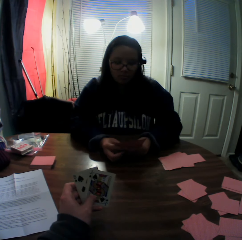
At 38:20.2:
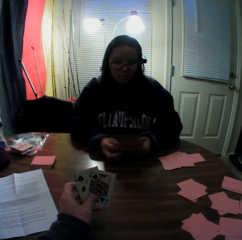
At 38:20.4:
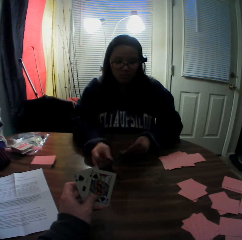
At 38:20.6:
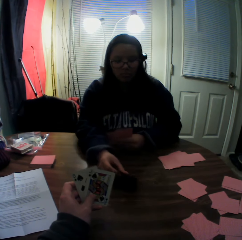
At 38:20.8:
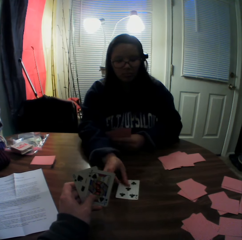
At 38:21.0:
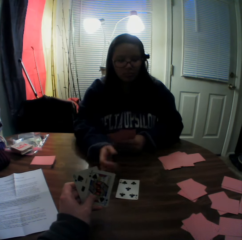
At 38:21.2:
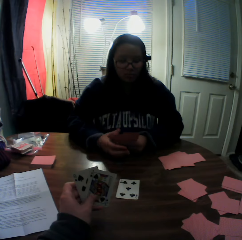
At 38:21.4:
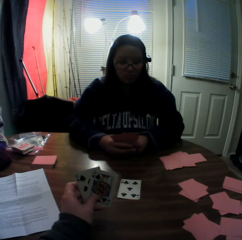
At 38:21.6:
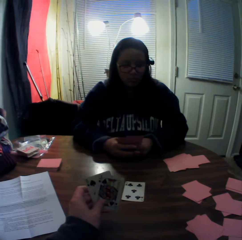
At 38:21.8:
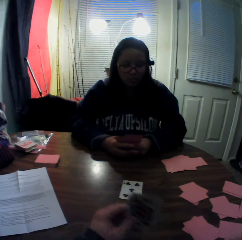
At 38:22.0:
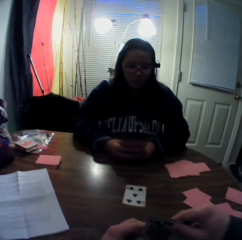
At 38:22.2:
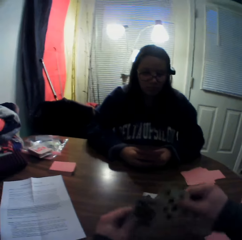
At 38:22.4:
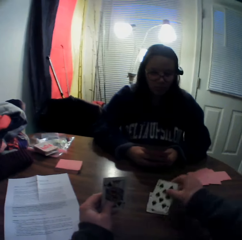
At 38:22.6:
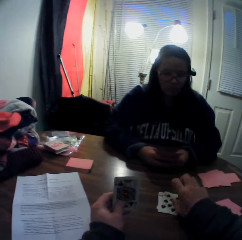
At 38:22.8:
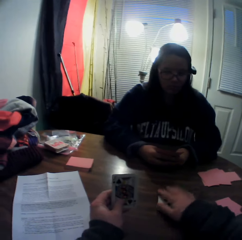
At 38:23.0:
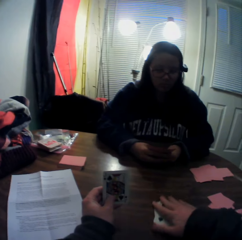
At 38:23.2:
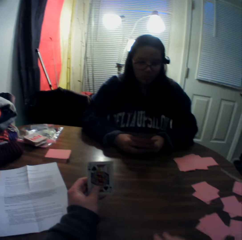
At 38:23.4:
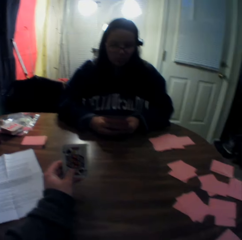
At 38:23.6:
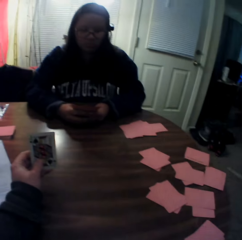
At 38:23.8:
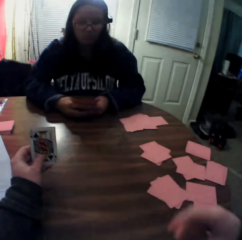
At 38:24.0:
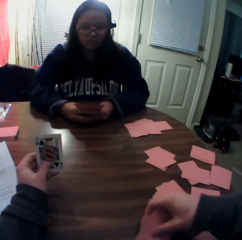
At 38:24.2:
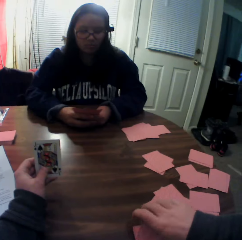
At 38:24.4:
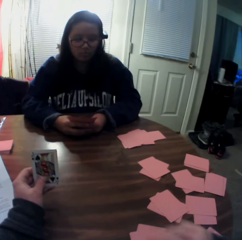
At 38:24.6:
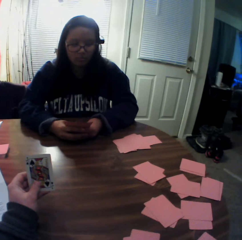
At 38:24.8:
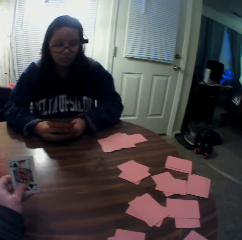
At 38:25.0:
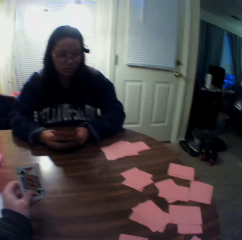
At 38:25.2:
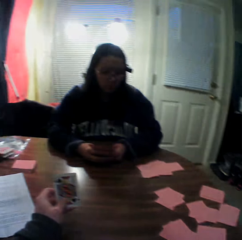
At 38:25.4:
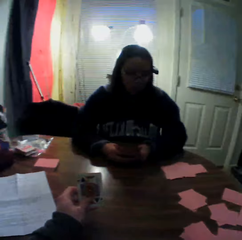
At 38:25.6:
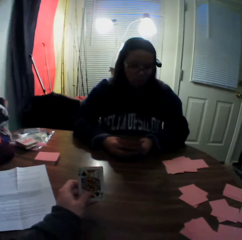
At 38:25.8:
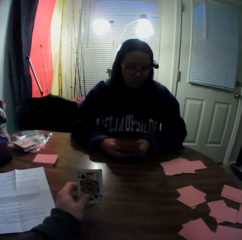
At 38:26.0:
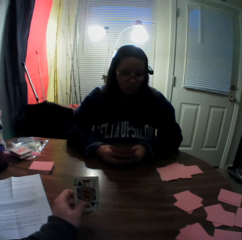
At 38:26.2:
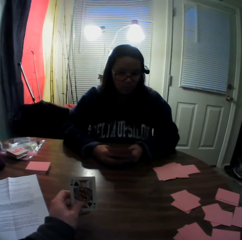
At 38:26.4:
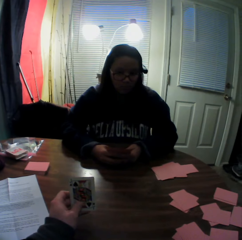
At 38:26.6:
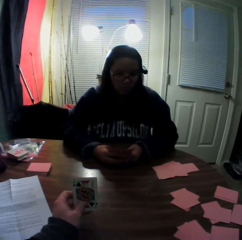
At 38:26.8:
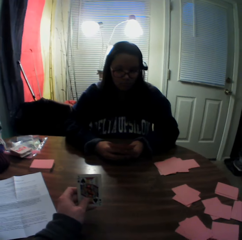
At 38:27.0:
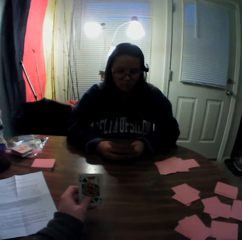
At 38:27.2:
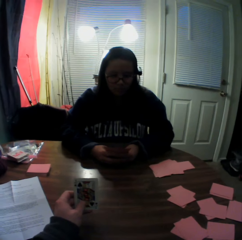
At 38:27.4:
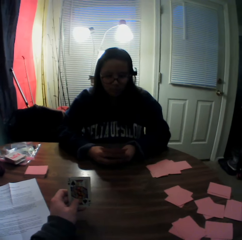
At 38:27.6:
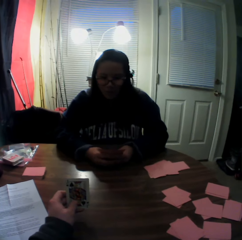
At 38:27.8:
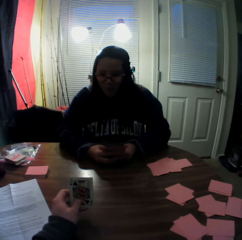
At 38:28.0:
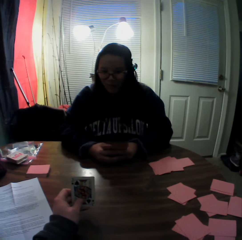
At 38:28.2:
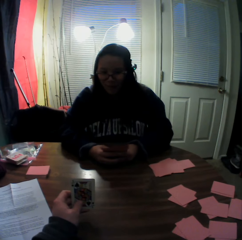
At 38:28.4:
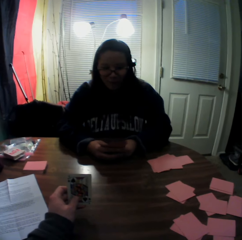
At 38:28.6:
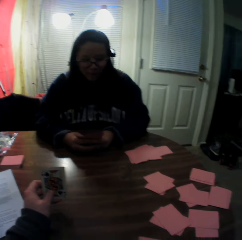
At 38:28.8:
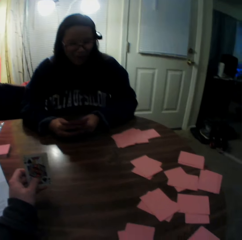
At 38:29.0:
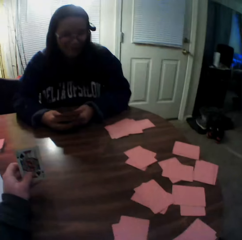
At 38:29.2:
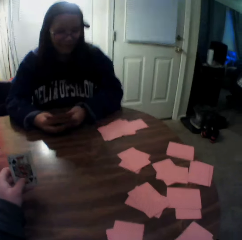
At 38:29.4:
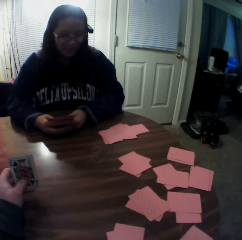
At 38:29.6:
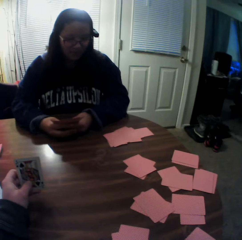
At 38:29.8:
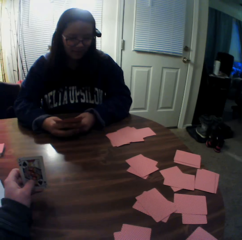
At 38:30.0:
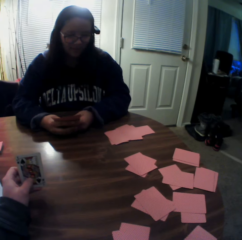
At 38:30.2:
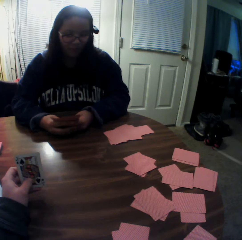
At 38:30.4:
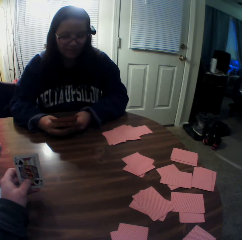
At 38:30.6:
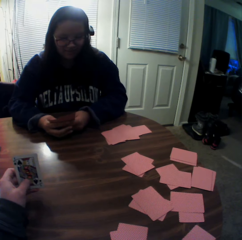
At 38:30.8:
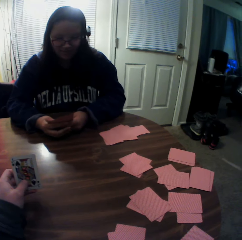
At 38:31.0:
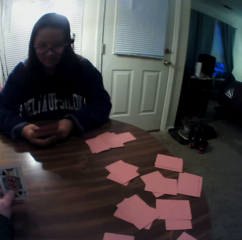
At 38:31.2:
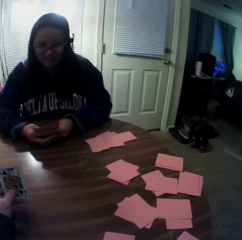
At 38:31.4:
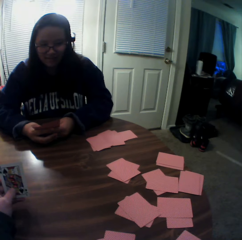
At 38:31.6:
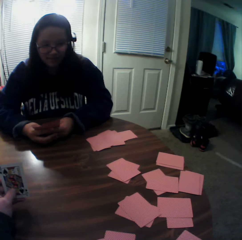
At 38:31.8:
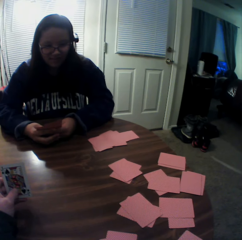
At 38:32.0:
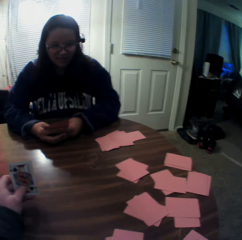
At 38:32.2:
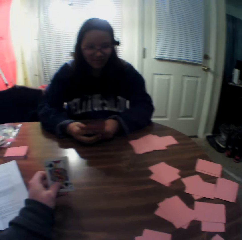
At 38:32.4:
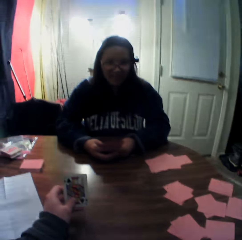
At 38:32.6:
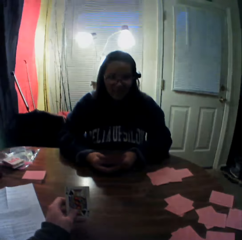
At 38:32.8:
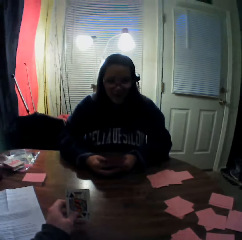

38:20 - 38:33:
A woman picks a card from the stack of cards in her hands with her right hand. She puts a playing card on the table. The camera wearer picks a card from the stack of cards in his hands with his right hand. He puts the playing card on the table, slides the playing cards on the table, packs the stack of cards on the table with his right hand, and puts the playing cards on the table.

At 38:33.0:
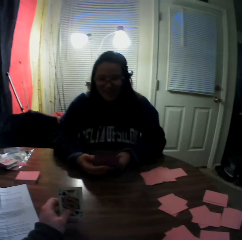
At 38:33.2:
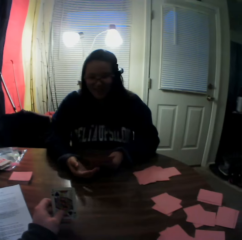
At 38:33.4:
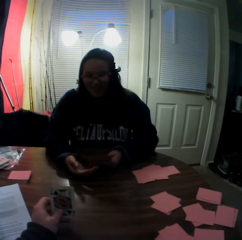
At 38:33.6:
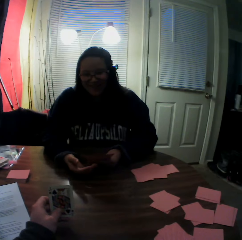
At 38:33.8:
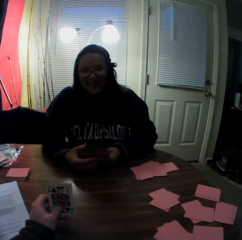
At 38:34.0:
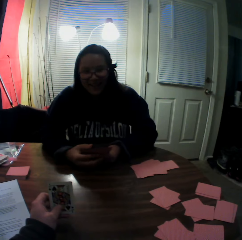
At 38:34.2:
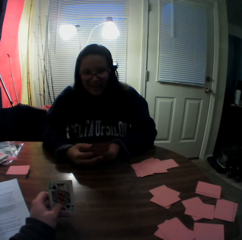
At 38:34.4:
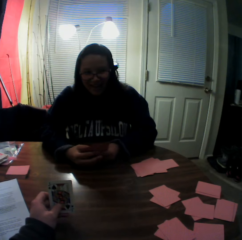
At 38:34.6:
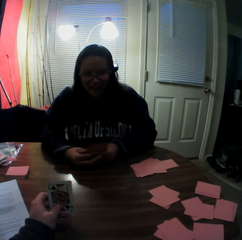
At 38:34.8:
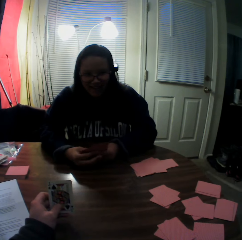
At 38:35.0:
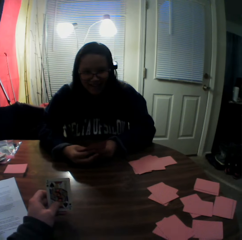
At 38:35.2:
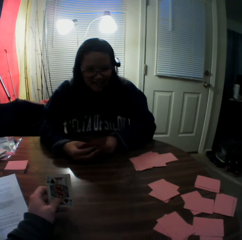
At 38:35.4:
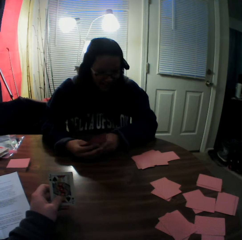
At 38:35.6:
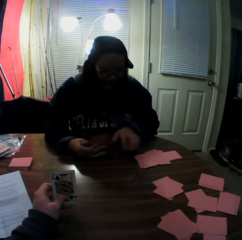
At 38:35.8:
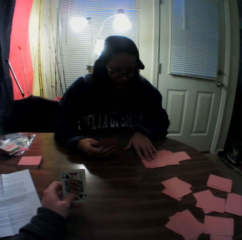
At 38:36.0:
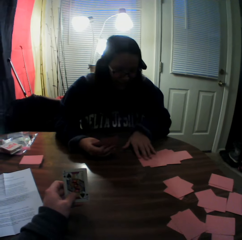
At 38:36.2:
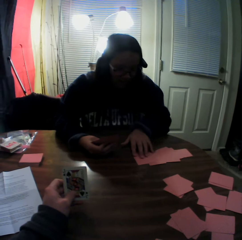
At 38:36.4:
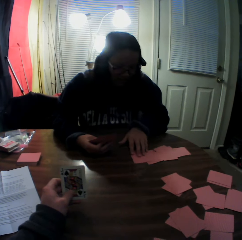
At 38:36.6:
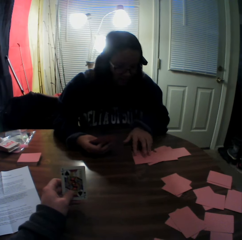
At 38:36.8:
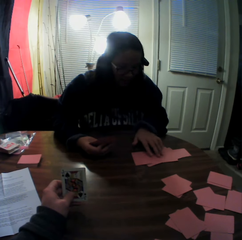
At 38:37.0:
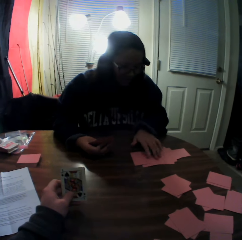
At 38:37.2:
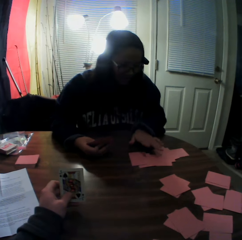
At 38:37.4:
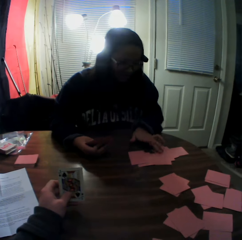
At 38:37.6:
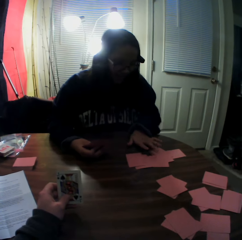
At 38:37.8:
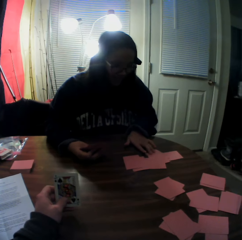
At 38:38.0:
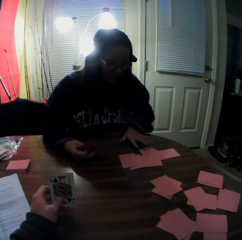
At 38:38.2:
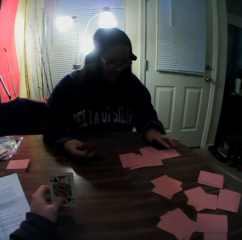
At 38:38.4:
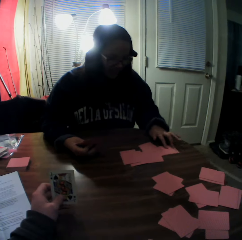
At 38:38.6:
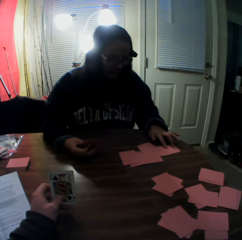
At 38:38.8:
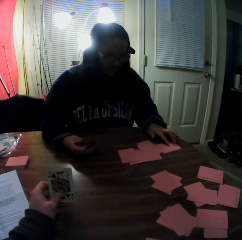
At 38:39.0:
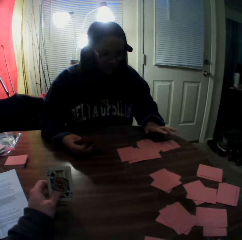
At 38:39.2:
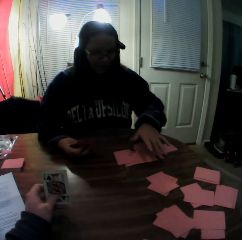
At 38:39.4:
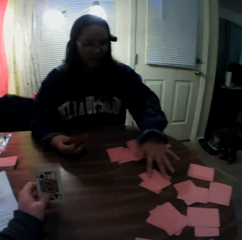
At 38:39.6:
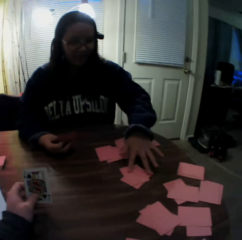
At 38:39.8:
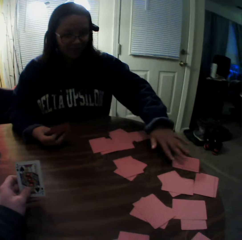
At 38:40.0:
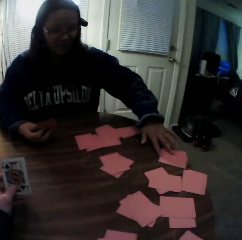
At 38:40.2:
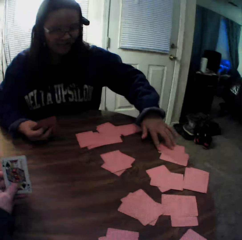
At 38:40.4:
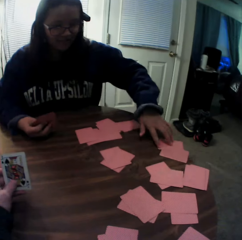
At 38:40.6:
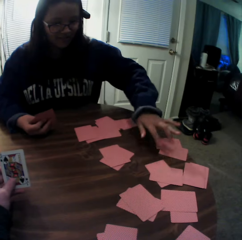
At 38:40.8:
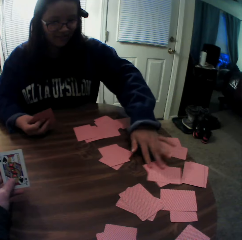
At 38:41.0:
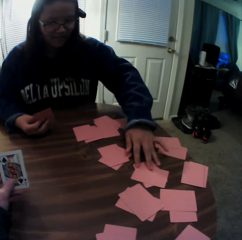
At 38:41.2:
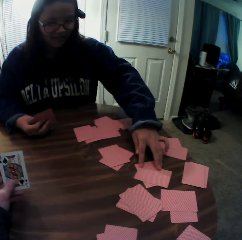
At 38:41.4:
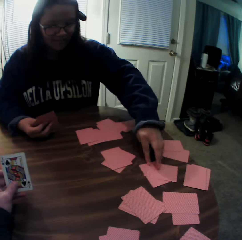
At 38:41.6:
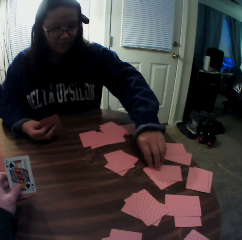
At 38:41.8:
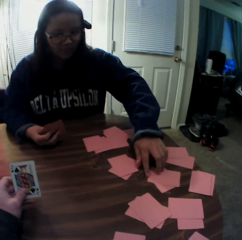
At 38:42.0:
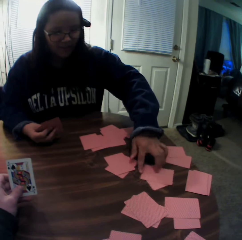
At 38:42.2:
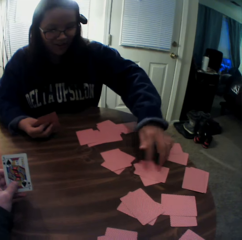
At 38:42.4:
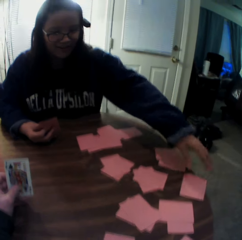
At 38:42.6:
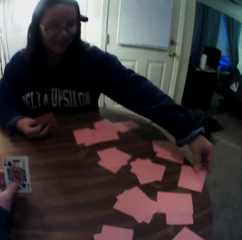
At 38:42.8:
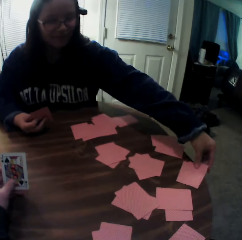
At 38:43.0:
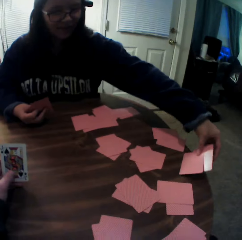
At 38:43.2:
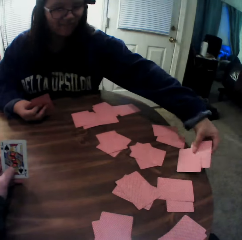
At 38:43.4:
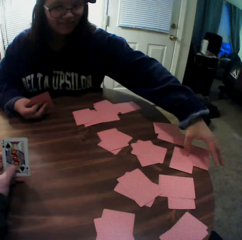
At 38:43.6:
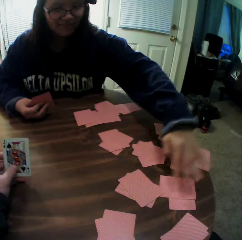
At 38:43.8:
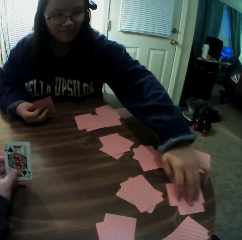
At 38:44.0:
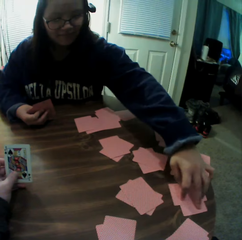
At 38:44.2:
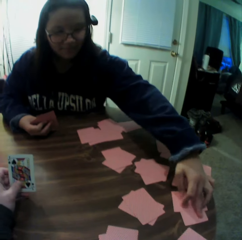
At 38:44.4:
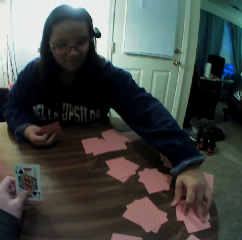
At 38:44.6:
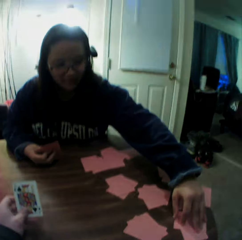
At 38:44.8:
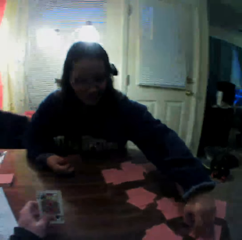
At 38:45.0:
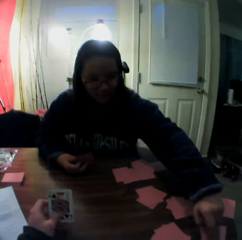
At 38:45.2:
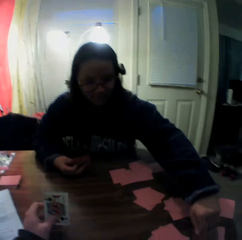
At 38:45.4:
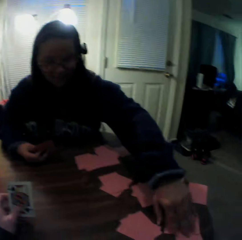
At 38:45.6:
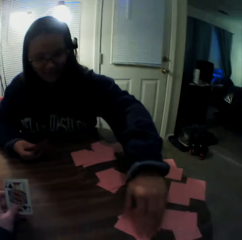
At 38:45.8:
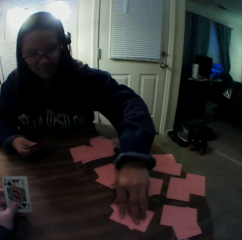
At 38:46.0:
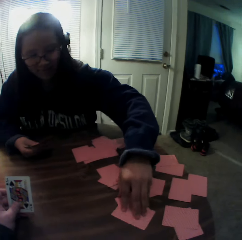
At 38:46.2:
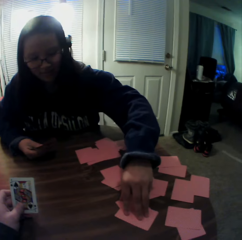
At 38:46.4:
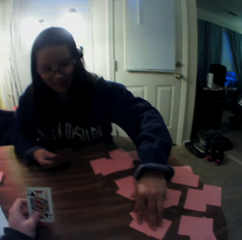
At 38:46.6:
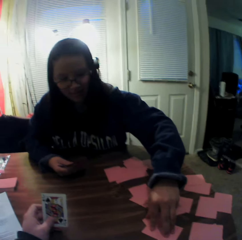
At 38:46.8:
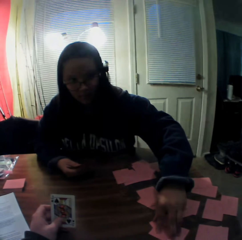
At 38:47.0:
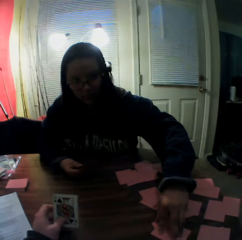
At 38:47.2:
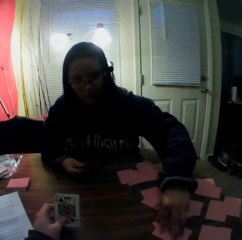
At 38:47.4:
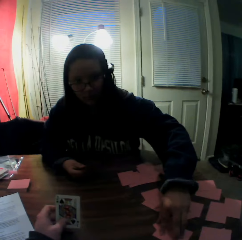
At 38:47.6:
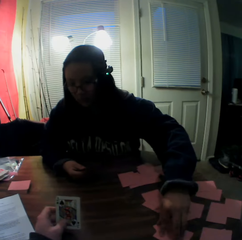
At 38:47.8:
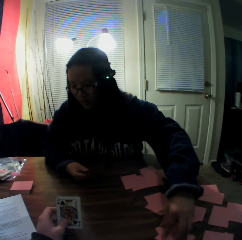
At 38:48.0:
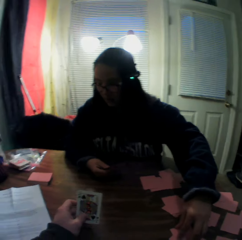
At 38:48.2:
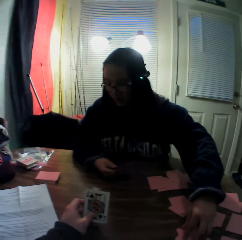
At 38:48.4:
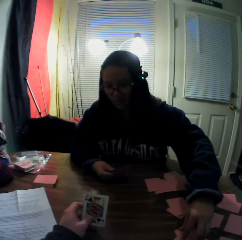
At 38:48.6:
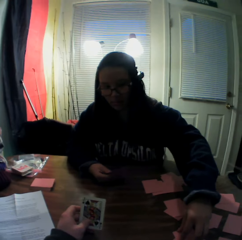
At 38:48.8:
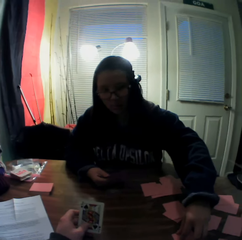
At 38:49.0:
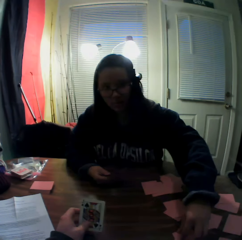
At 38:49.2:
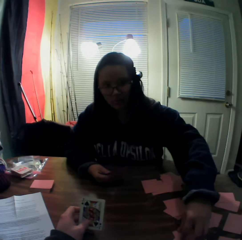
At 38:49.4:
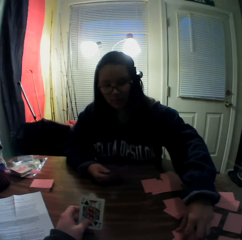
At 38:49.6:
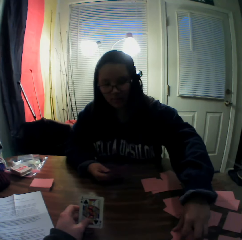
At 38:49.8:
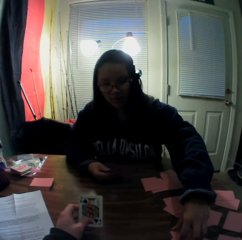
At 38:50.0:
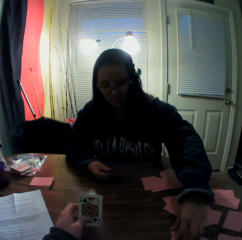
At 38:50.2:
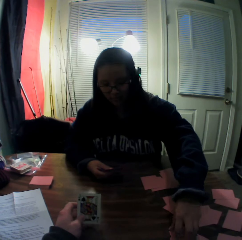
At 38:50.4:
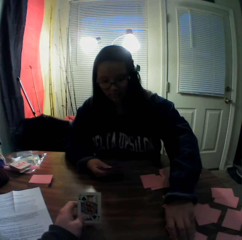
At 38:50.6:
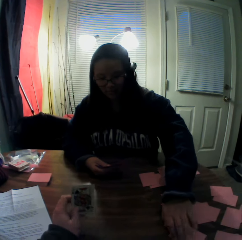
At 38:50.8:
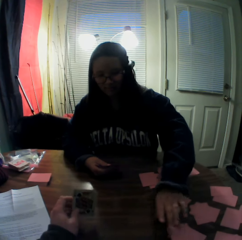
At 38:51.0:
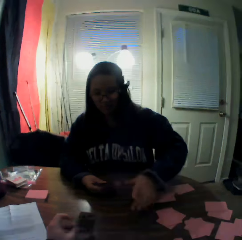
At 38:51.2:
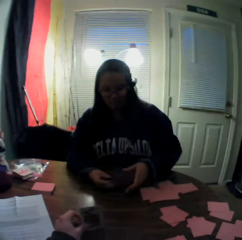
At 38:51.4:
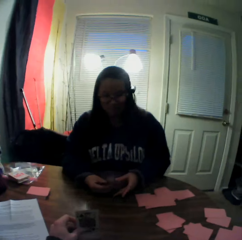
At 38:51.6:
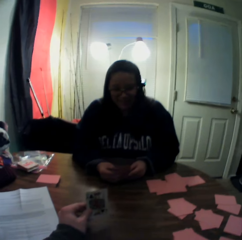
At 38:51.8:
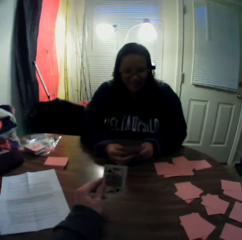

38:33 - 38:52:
A woman moves the playing cards on the table. She moves the playing cards on the table repeatedly.
